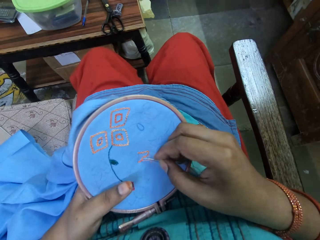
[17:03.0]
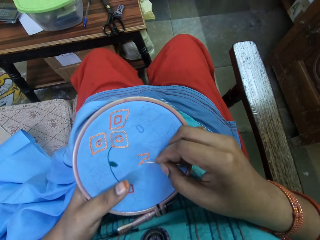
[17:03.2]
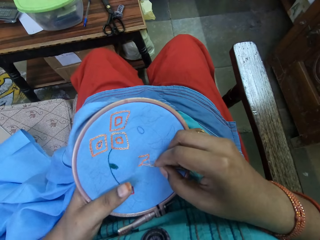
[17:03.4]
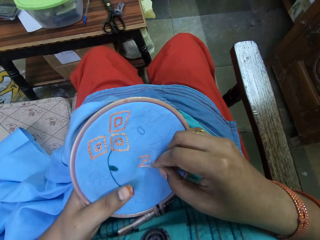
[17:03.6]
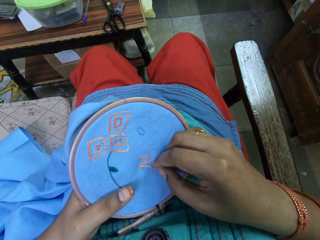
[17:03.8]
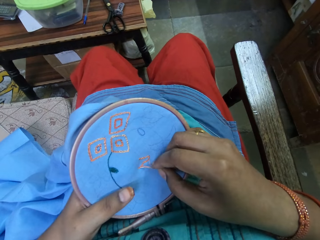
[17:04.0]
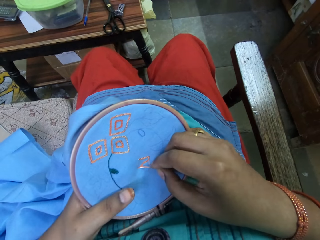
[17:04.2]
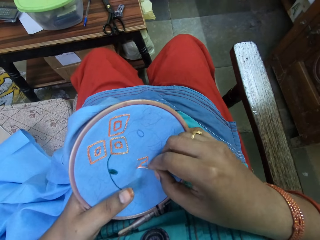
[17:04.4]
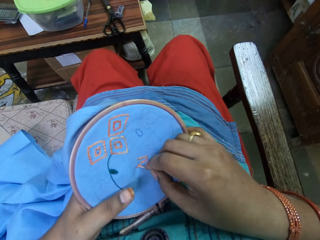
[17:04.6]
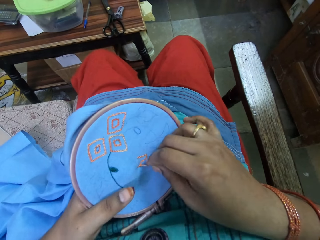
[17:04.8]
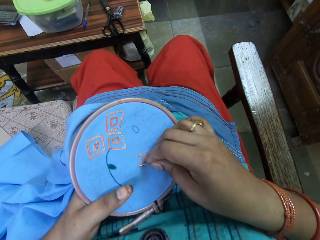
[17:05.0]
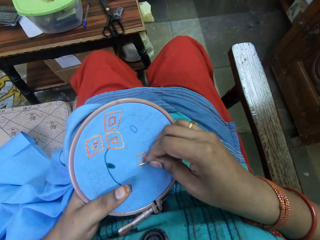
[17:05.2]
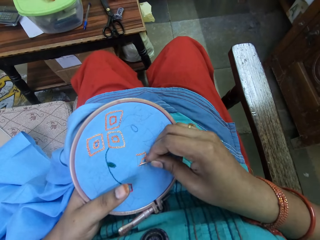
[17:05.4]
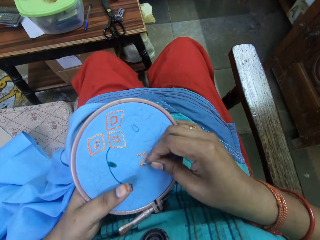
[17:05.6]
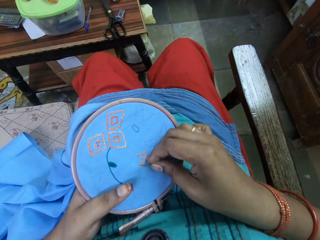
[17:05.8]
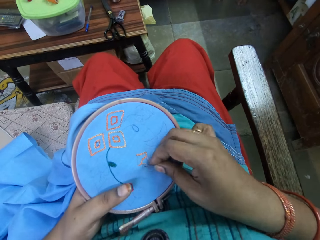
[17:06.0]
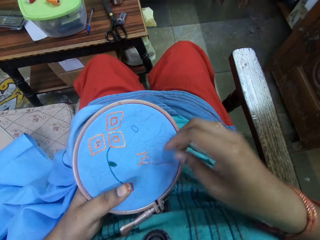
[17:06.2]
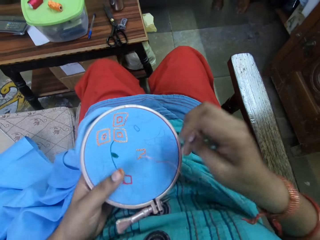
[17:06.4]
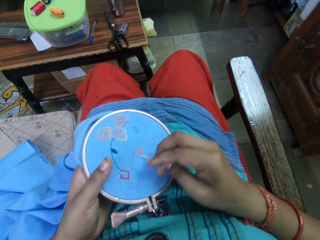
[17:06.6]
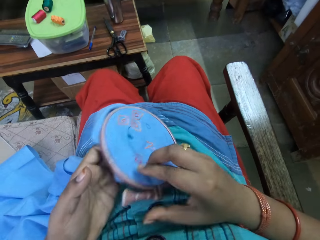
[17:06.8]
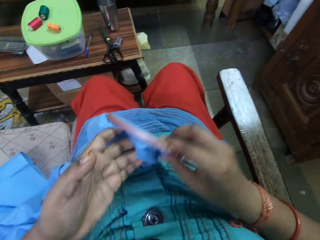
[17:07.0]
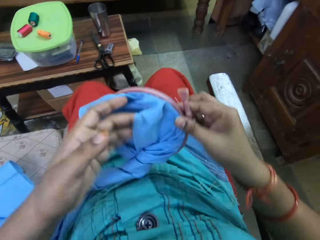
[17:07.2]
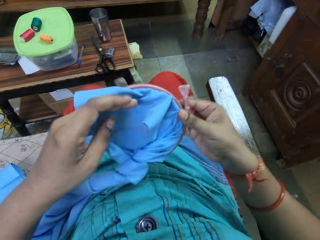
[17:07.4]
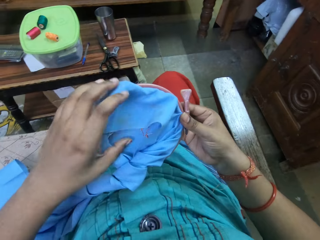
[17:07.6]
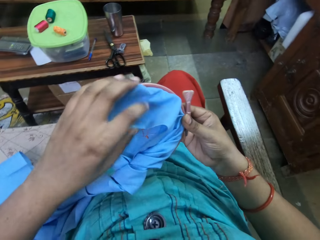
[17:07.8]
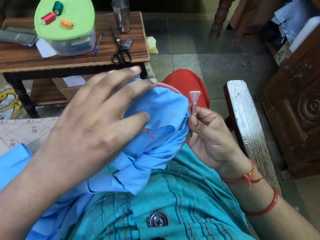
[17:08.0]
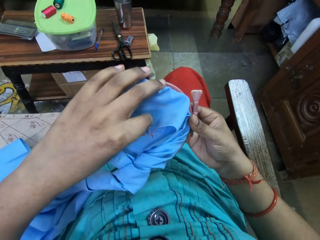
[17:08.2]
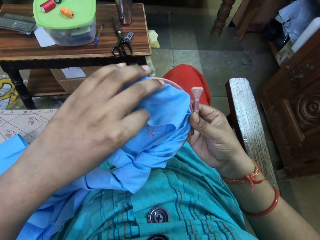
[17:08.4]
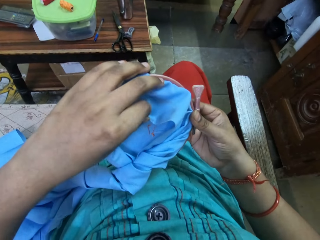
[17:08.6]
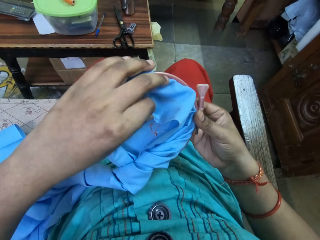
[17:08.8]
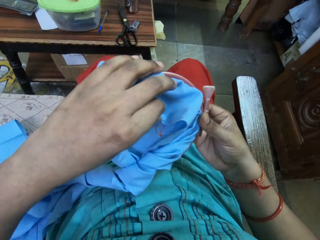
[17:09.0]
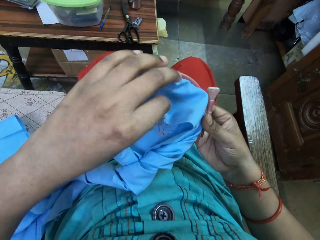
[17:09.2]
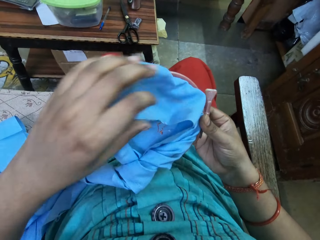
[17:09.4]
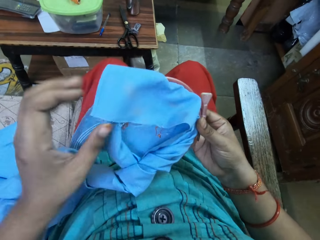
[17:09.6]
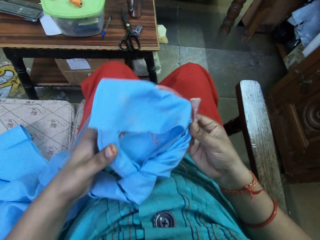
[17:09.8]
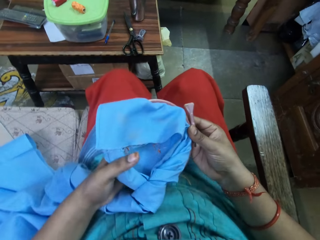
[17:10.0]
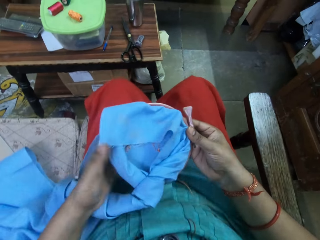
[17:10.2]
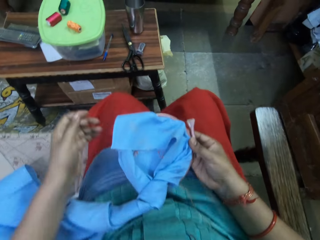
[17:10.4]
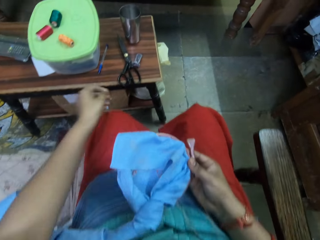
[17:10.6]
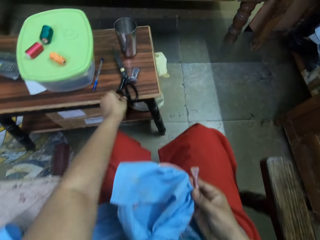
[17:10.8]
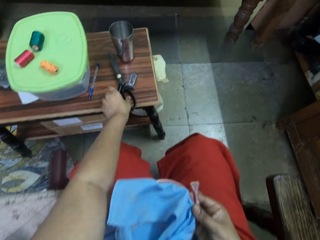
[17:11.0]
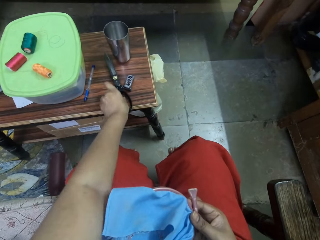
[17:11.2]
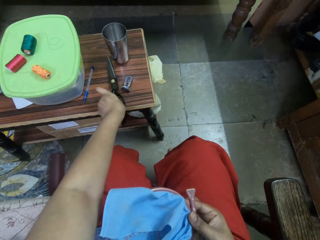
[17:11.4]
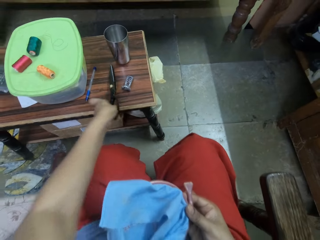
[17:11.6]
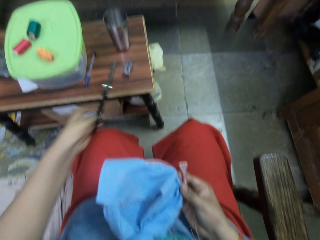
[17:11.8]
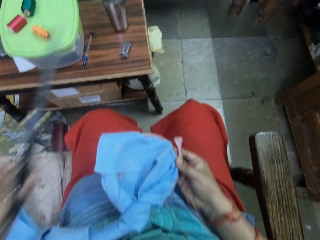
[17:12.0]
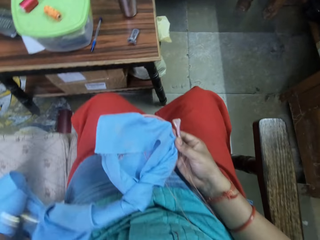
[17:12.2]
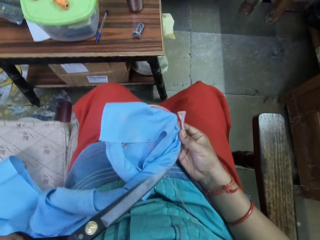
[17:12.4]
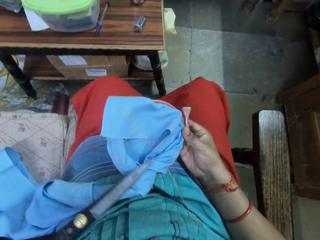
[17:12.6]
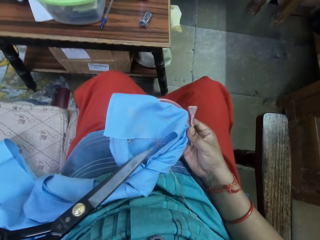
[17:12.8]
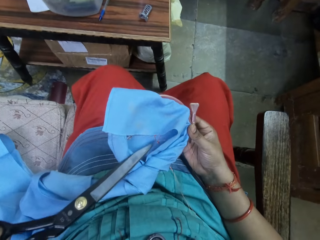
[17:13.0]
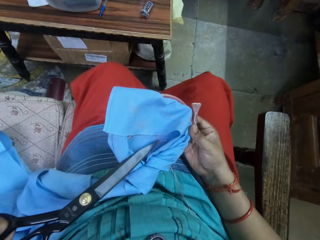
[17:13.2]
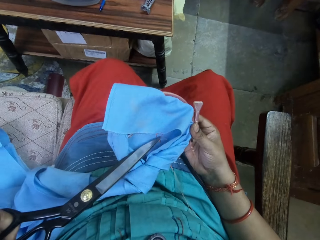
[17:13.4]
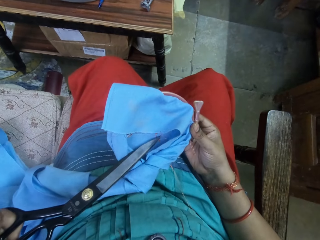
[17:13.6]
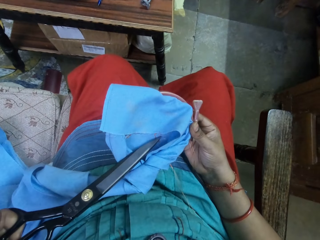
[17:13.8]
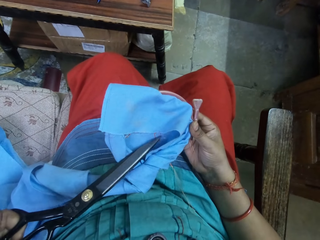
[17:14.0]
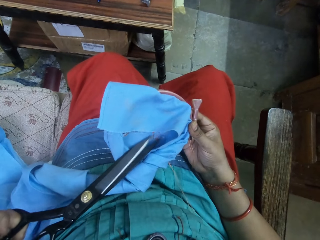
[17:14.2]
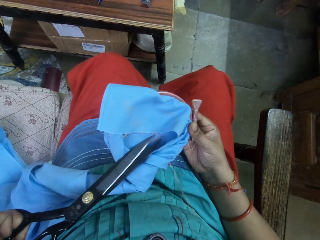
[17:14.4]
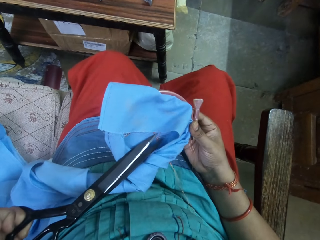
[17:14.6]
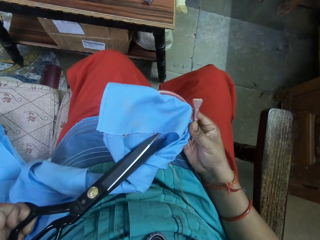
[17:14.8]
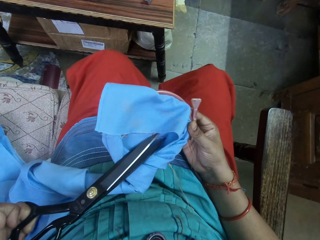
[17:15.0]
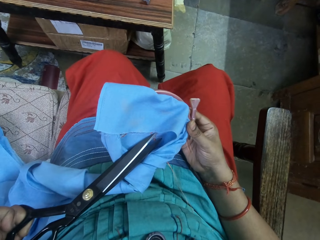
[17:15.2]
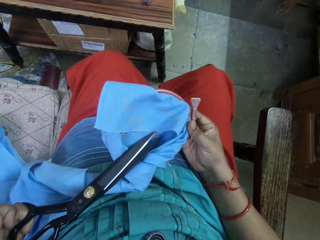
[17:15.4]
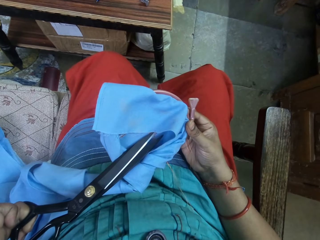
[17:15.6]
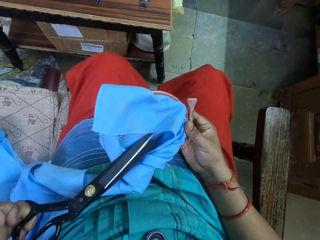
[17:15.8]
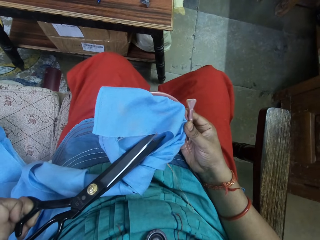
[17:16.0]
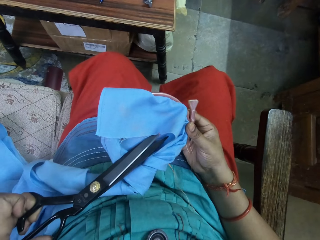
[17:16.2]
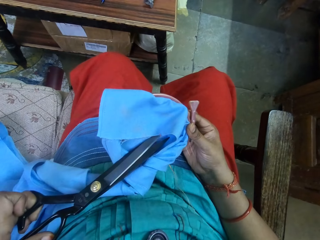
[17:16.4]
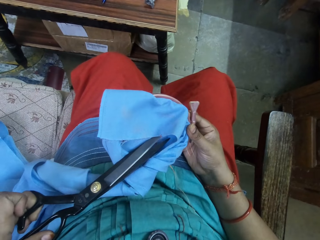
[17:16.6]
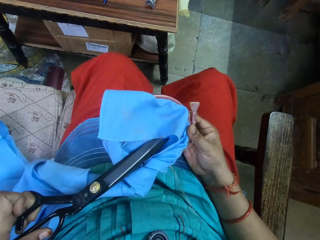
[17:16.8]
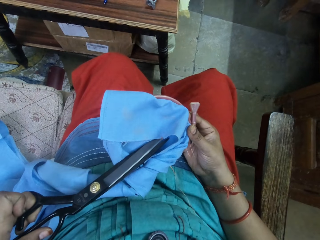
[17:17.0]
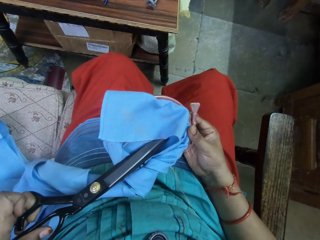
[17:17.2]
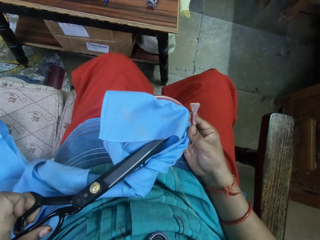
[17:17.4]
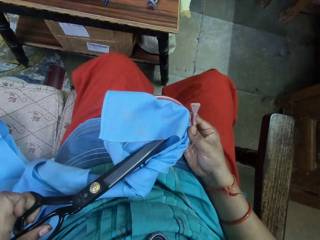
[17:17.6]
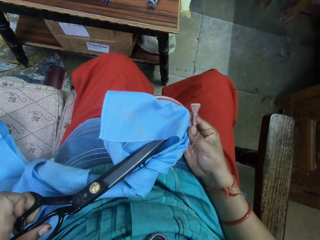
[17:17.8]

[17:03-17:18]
The camera wearer inserts the needle with thread into the cloth in the embroidery hoop. She removes the needle with thread from the cloth with her right hand. She adjusts the cloth with her left hand. She turns the piece of cloth. She picks the pair of scissors from the table with her left hand. She trims off the thread at the back of the cloth with the pair of scissors in her left hand.

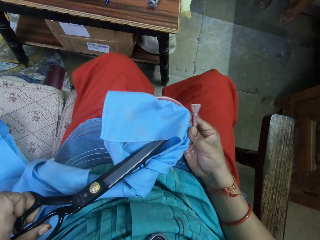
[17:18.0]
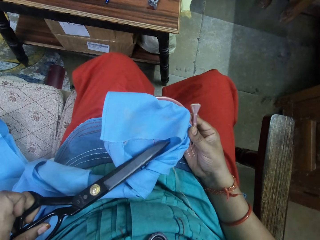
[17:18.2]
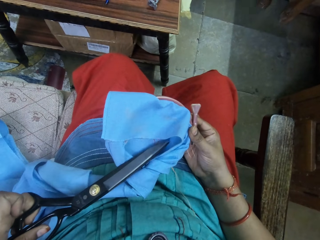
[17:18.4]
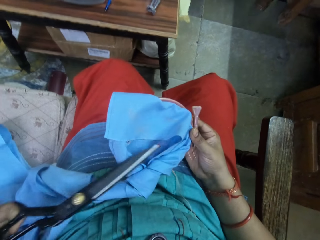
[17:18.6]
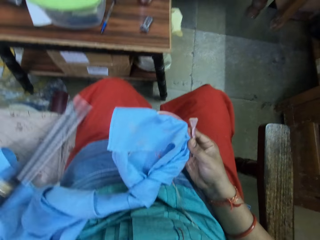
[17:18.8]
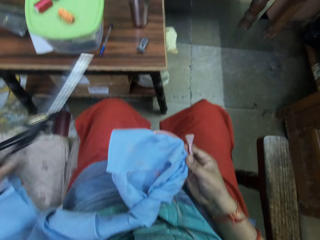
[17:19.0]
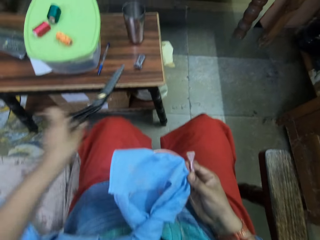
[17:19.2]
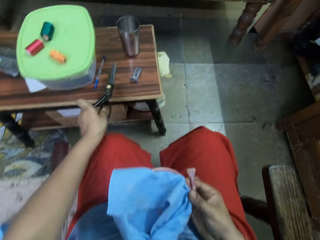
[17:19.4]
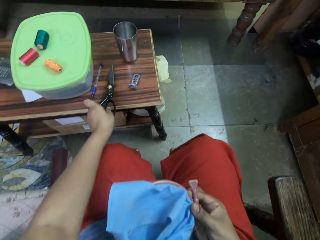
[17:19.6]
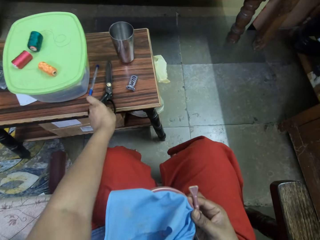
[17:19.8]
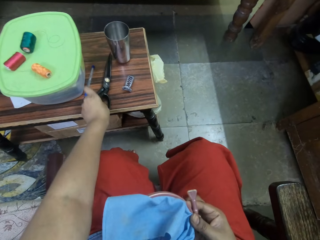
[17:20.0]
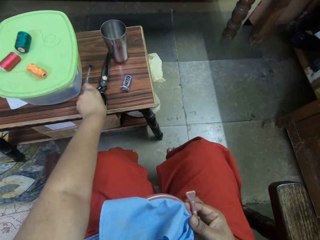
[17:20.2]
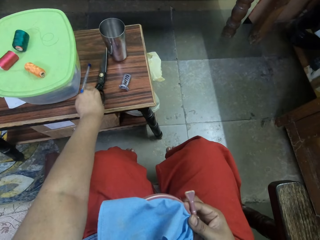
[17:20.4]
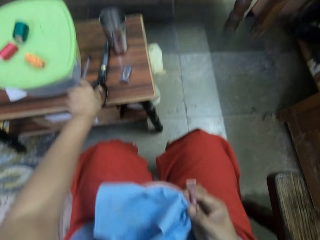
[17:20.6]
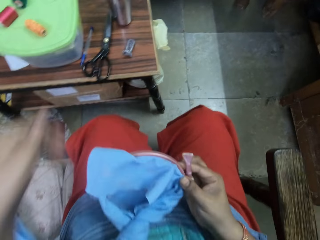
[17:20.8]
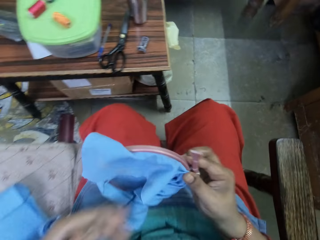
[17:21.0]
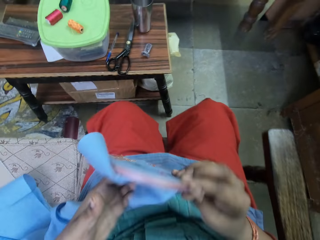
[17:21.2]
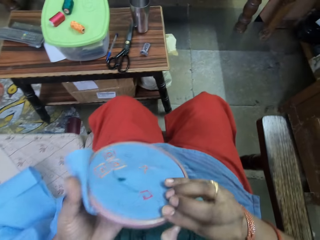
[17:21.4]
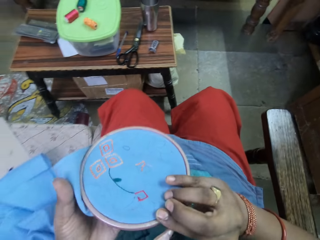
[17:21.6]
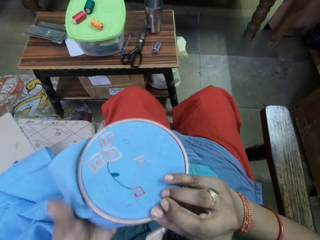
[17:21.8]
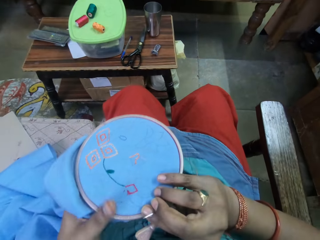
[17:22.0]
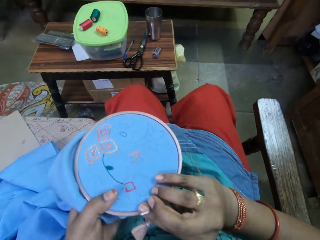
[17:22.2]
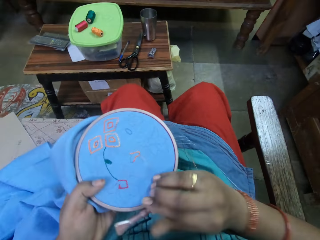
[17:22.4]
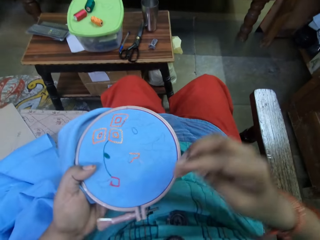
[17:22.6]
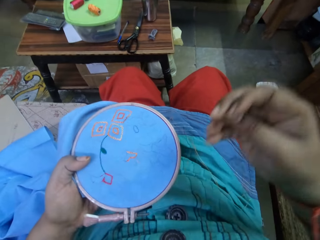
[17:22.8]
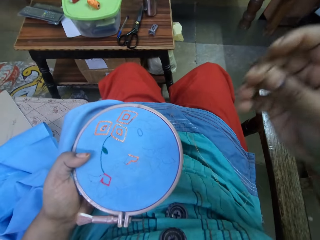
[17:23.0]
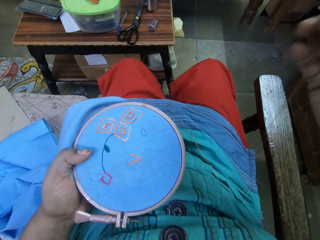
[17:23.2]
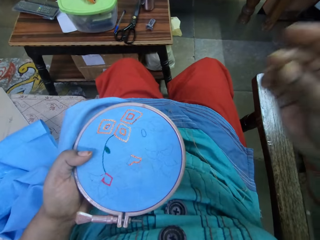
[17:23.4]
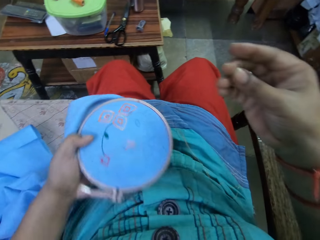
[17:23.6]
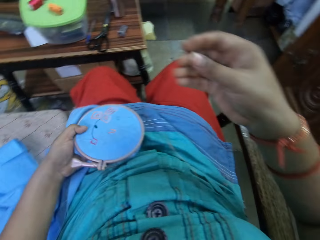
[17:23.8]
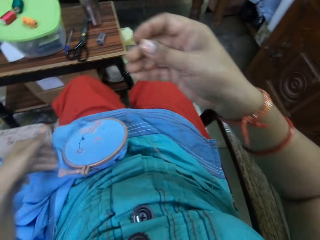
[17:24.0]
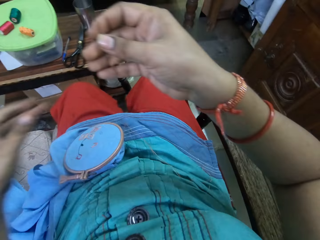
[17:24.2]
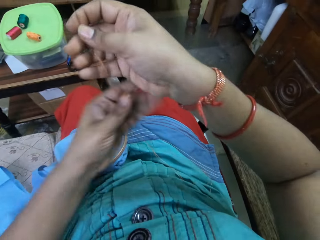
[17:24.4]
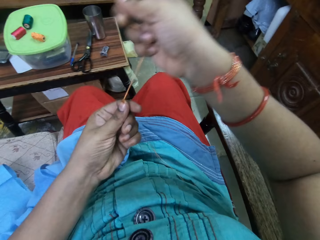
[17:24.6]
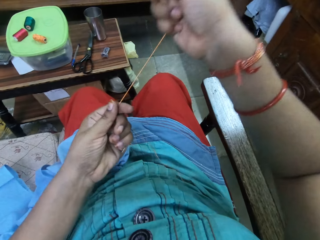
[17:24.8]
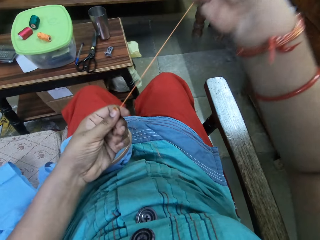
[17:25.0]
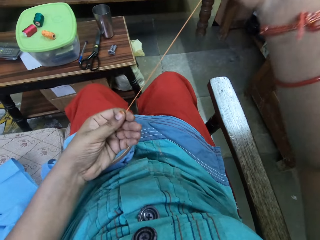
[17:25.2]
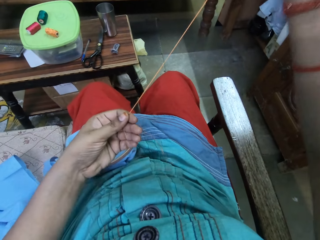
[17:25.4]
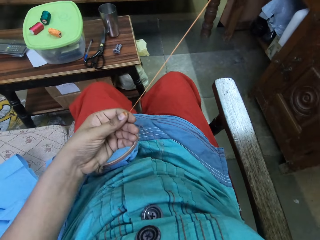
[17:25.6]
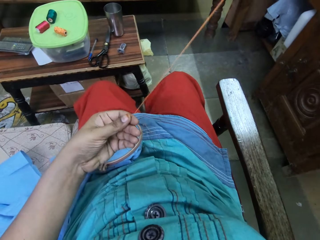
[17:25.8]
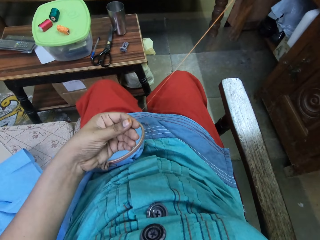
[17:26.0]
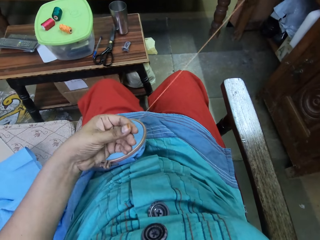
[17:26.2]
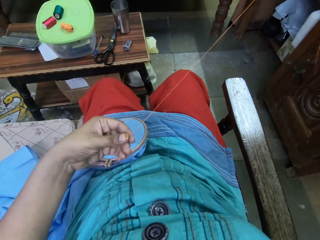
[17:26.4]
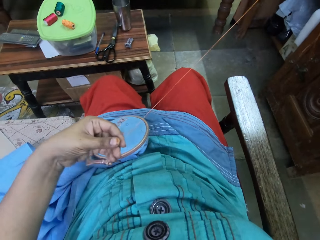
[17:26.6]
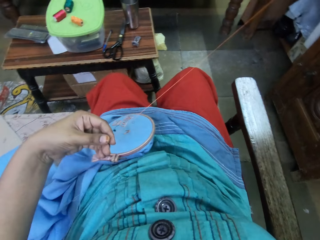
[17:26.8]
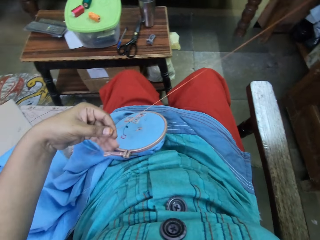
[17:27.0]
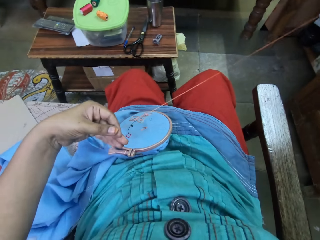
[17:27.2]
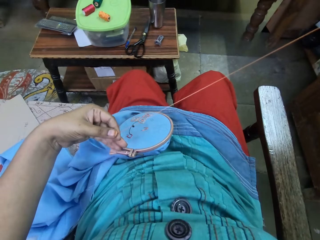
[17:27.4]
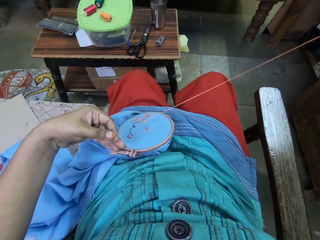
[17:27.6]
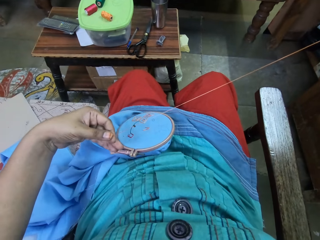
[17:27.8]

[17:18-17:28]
The camera wearer drops the pair of scissors in her right hand on the table. She turns round the embroidery hoop in her left hand. She drops the embroidery hoop with cloth in her left hand on her lap. She adjusts the thread with her left hand.
